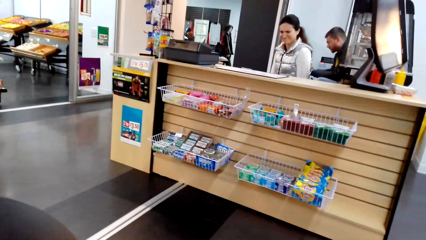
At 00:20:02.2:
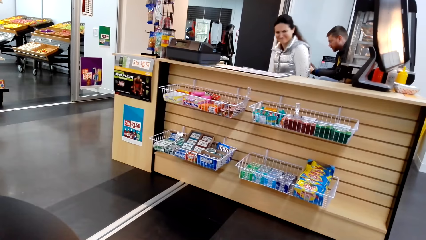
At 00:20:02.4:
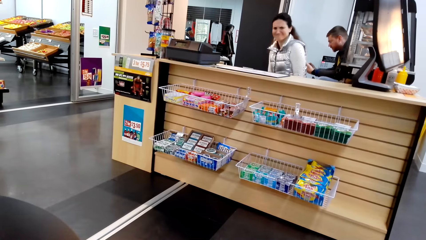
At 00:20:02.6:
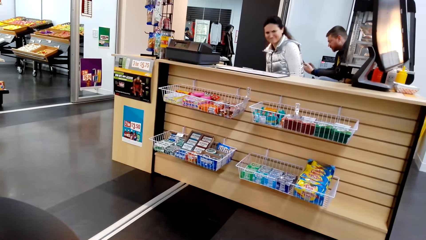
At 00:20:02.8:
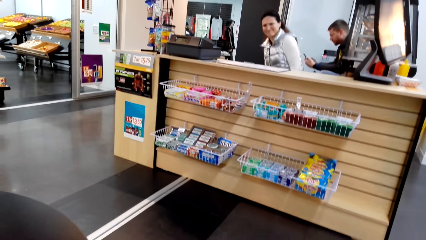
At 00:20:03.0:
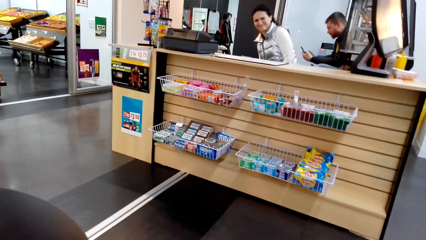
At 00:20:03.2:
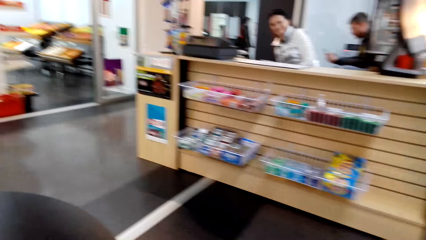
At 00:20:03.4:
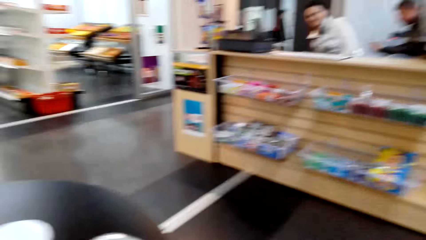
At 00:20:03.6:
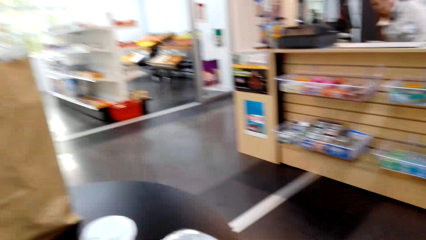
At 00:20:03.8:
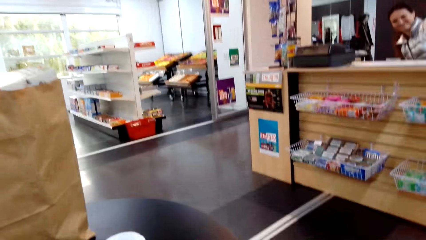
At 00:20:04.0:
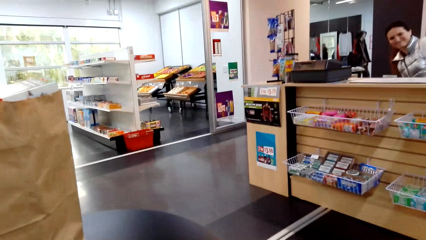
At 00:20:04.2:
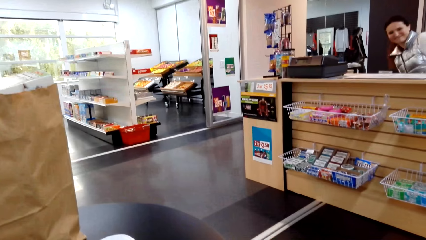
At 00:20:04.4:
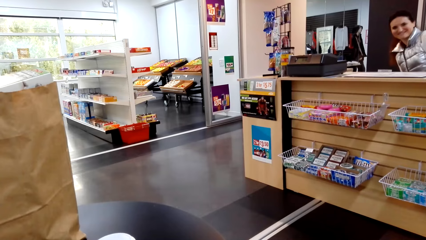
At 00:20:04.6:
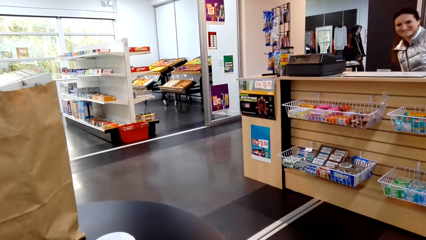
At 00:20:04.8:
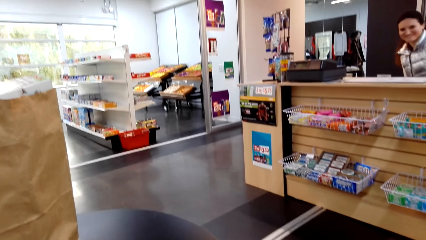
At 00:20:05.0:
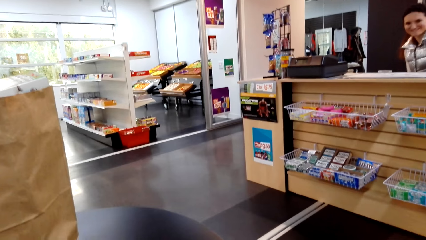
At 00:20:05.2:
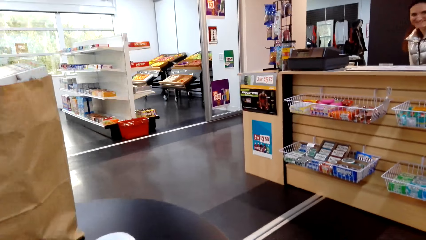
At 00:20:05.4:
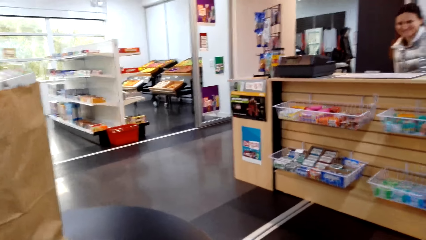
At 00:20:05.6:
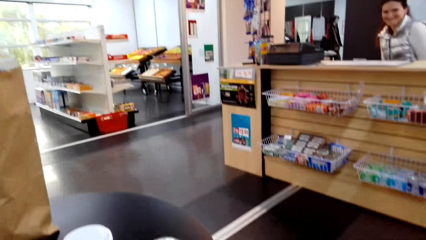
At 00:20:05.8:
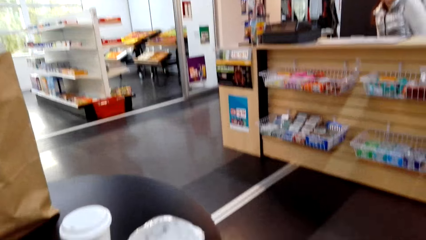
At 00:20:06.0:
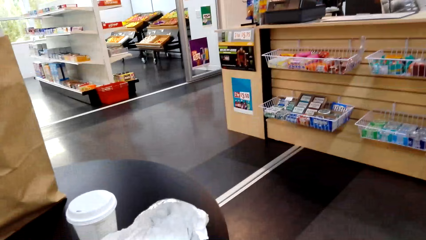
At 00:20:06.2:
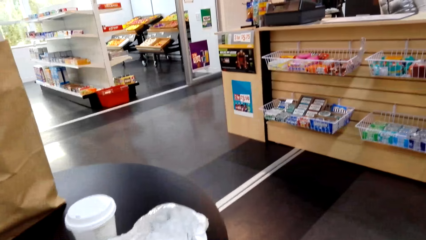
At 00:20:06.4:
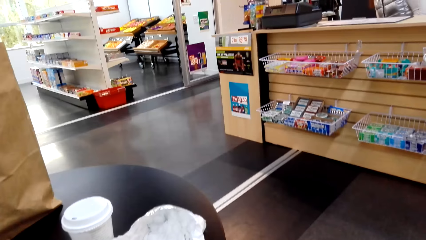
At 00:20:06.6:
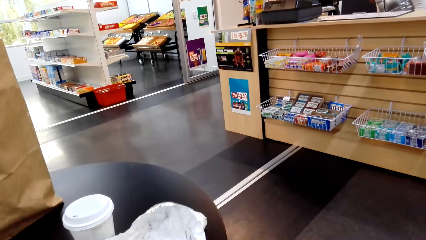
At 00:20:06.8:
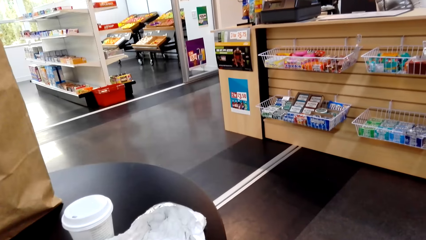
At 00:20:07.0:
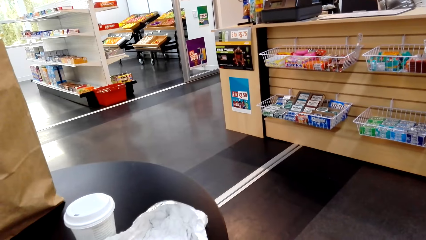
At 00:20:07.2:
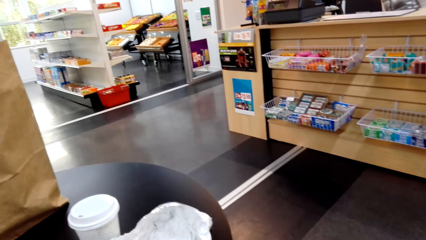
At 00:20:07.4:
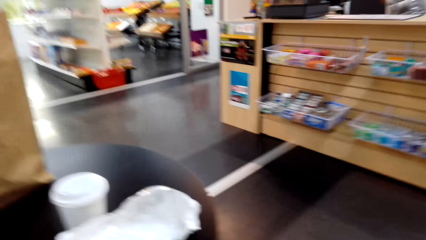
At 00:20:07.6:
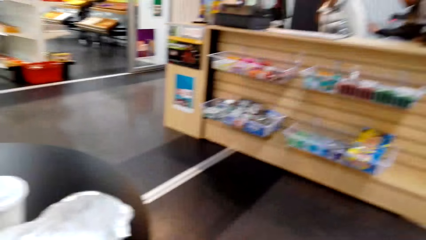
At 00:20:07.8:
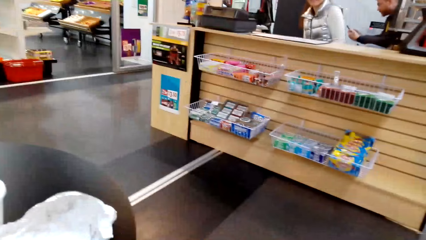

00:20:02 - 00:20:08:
The camera wearer looks at a lady. The lady moves.

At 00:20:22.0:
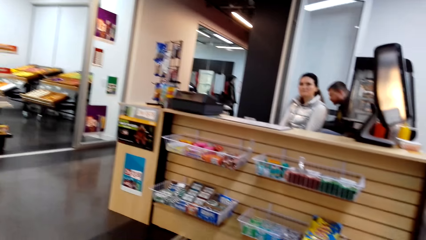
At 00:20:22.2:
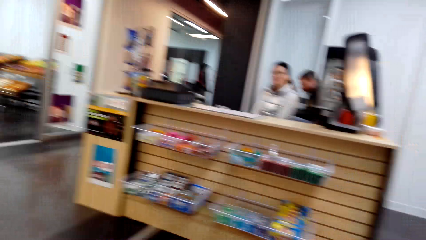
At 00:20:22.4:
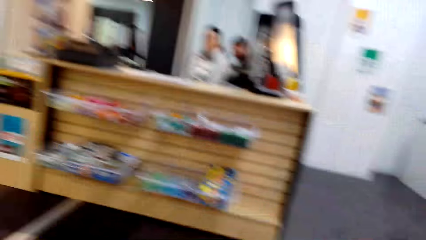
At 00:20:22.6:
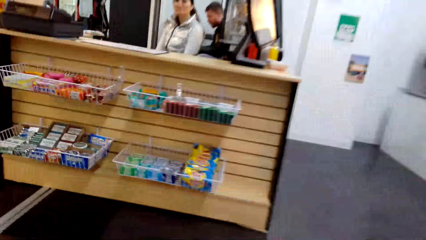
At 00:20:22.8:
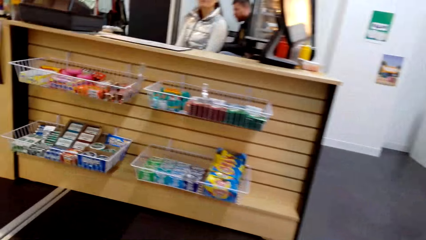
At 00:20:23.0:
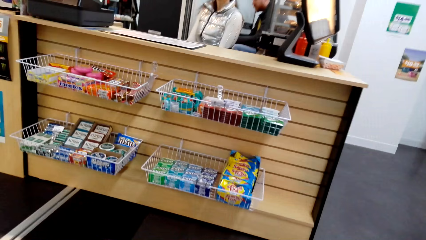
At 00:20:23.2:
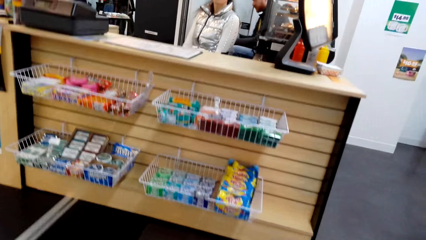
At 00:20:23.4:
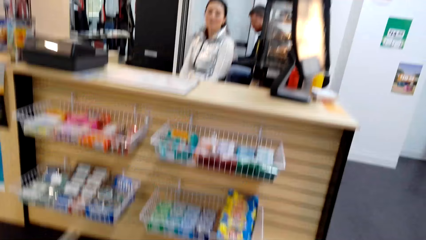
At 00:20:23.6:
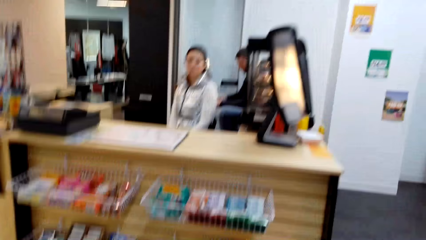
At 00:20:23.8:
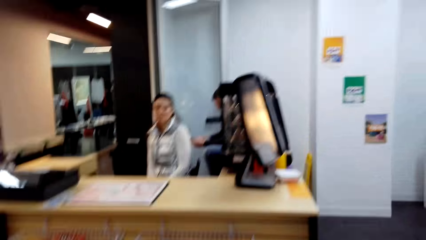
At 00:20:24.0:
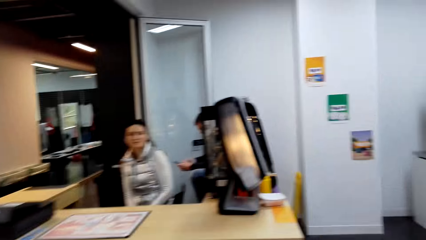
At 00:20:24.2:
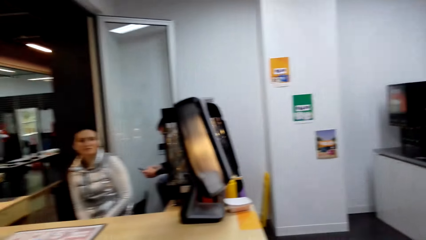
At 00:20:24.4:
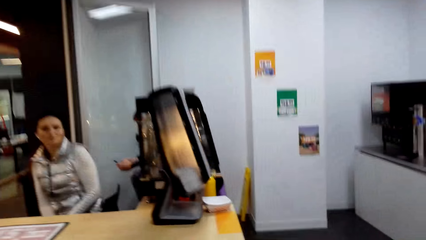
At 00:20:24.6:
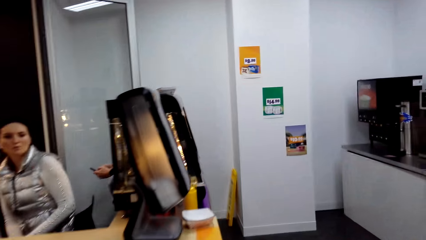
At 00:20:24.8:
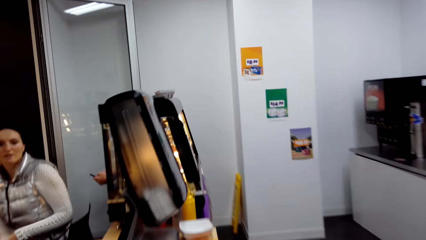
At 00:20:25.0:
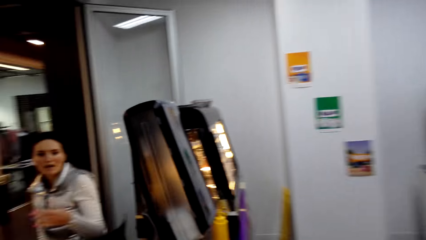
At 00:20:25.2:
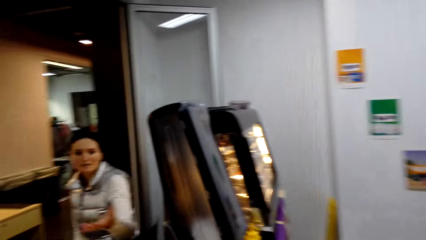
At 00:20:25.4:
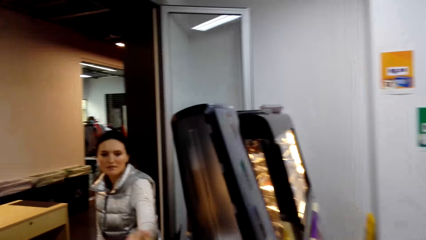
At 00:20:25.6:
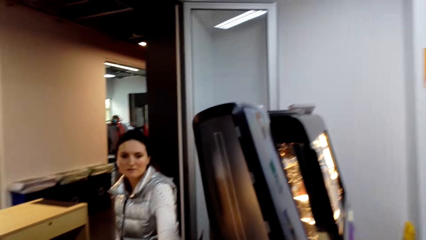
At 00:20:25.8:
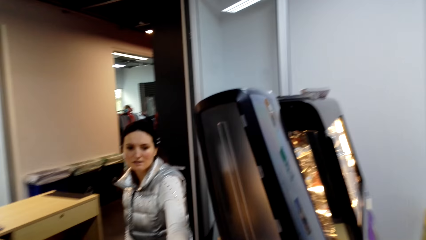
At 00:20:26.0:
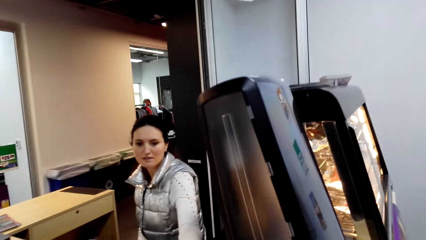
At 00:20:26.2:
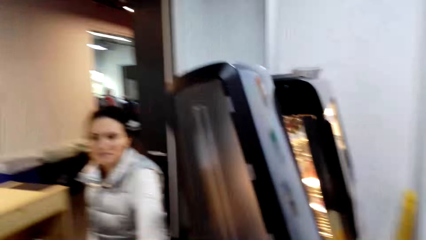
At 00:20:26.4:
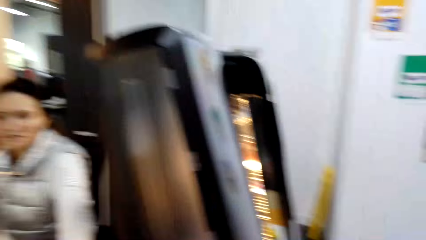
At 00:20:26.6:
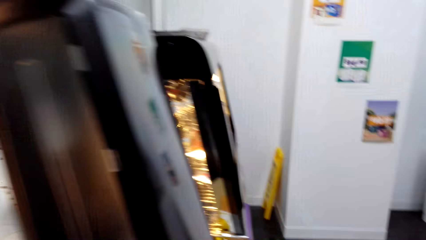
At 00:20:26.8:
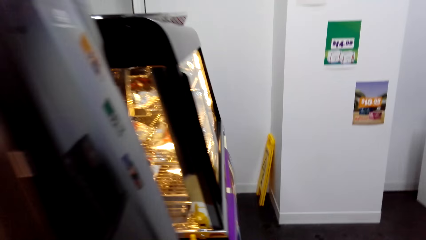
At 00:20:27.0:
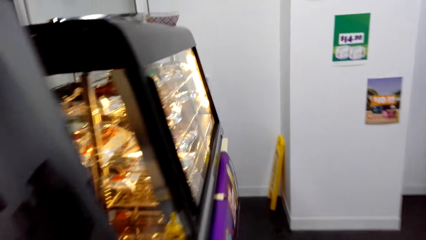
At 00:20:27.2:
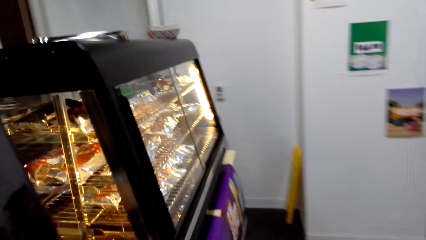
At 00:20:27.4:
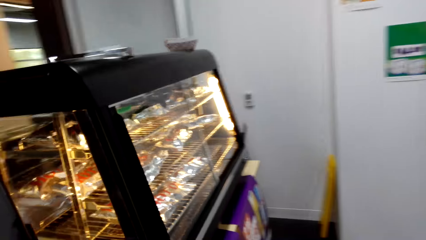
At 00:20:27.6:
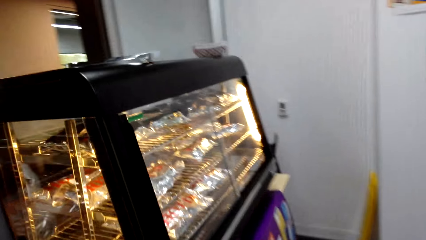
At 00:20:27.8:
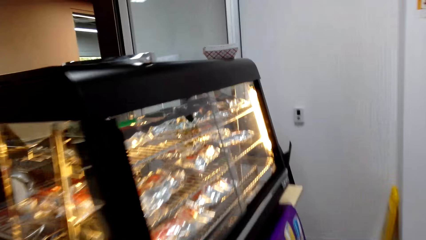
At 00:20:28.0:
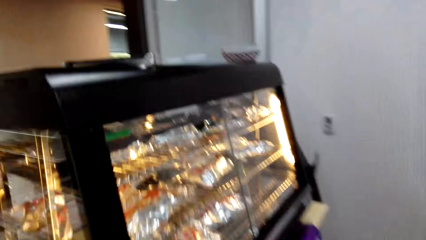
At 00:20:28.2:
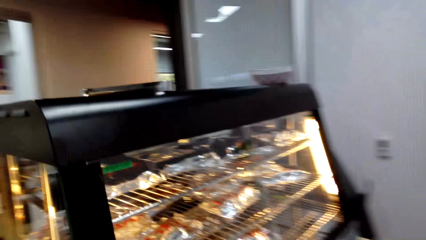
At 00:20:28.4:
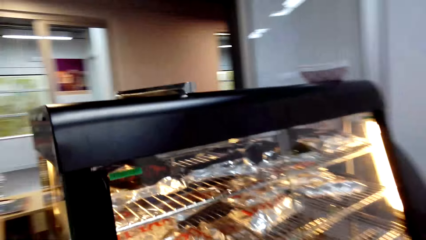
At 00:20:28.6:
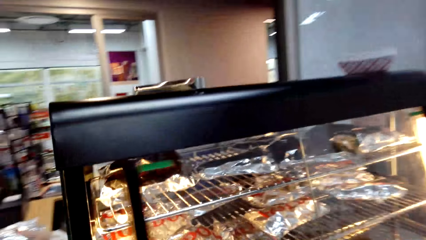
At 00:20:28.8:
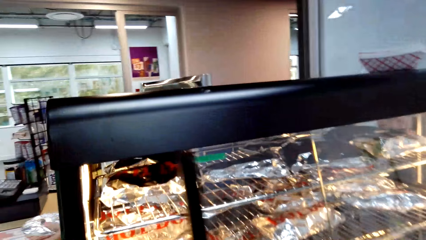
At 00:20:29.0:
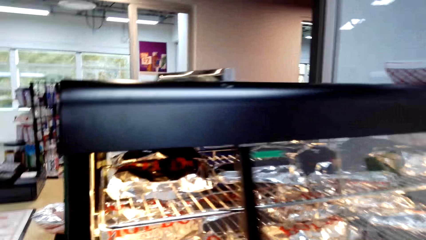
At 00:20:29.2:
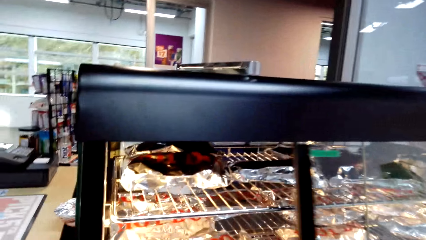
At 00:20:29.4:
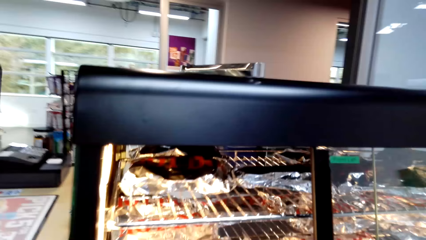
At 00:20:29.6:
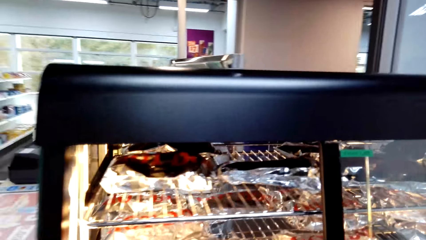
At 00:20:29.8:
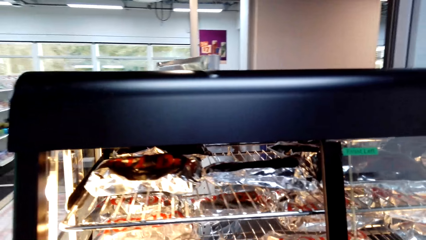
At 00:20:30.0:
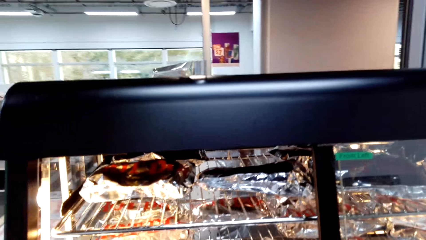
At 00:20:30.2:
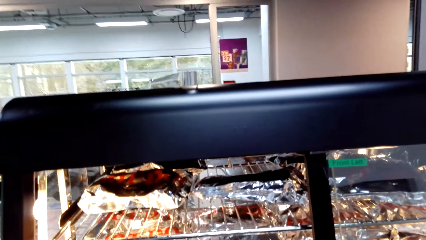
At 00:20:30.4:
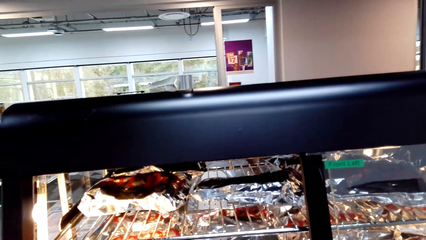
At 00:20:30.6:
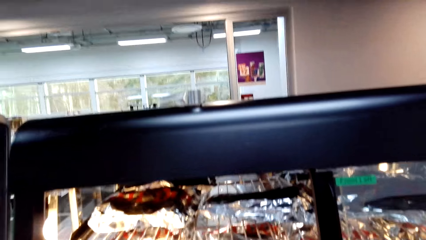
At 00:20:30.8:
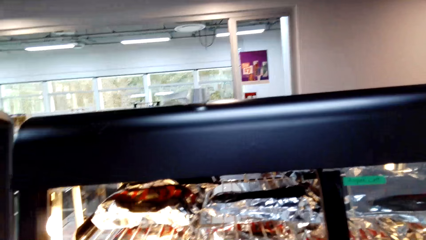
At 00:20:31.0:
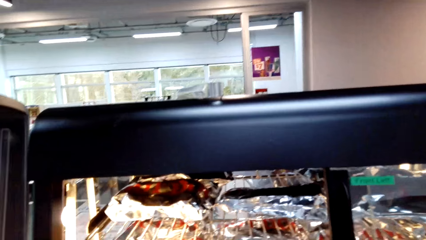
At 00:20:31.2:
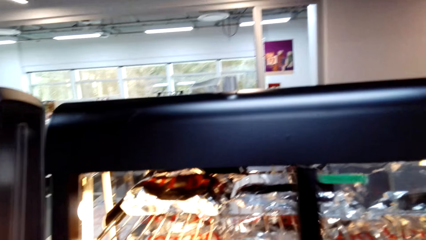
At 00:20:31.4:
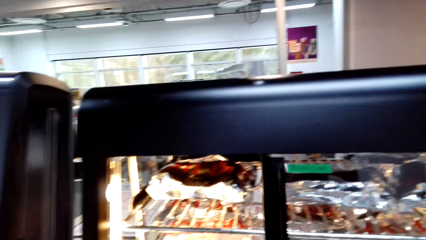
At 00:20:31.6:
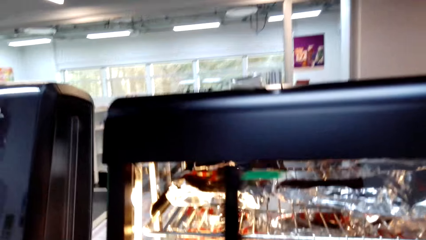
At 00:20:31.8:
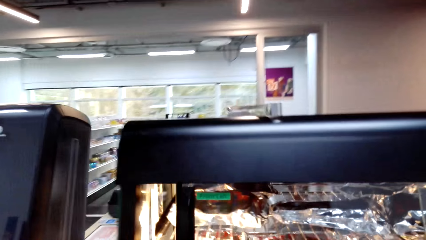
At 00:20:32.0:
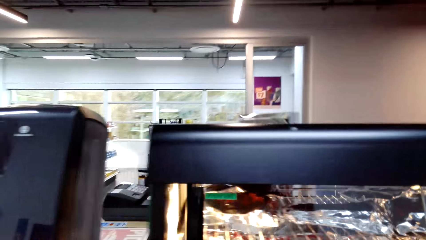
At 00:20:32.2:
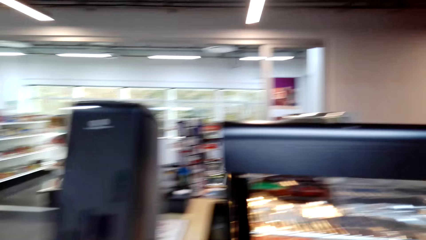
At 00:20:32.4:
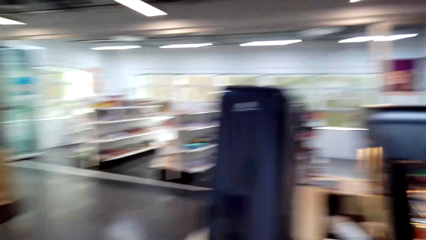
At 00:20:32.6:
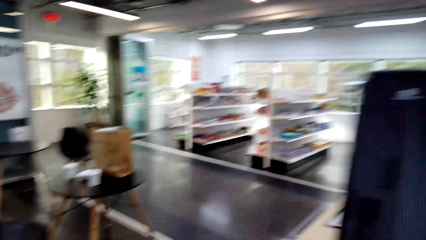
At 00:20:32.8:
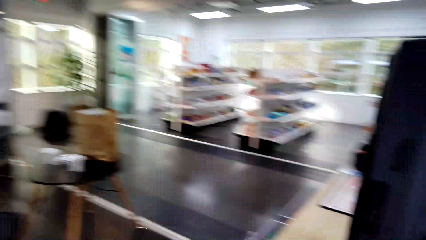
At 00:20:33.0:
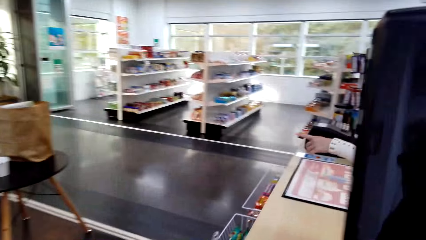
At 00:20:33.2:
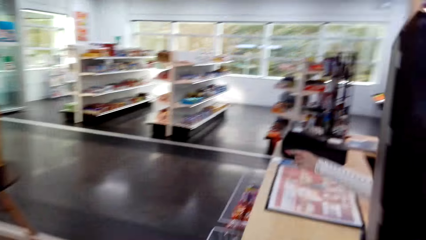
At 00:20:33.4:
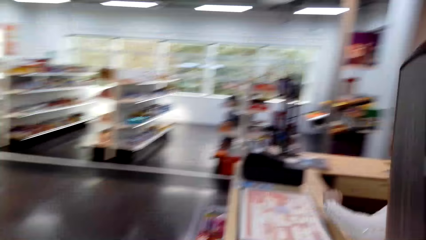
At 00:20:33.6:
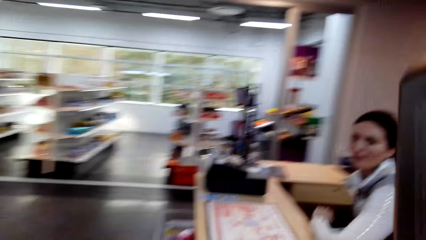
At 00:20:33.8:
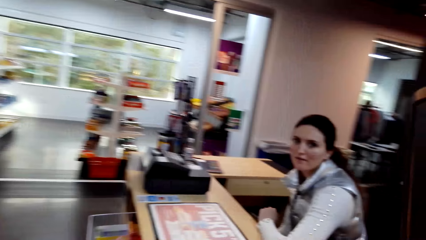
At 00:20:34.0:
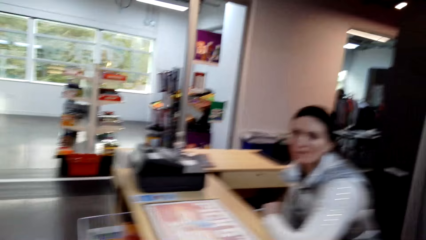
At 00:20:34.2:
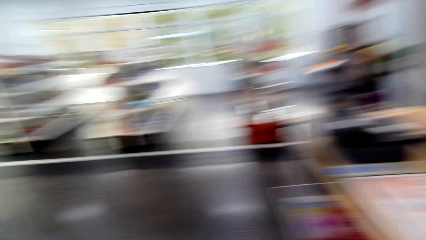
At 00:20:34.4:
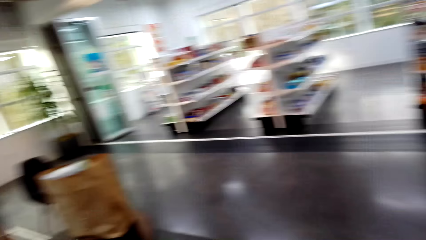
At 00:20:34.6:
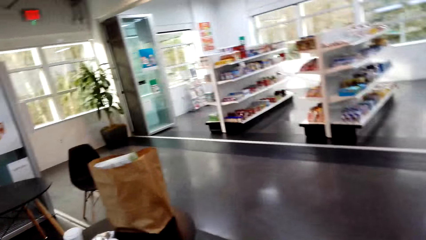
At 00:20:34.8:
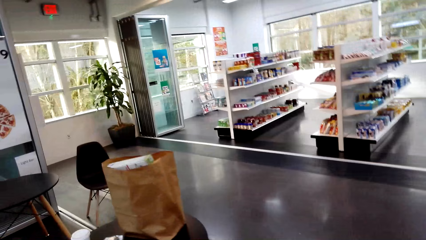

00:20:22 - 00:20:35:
The camera wearer moves around, opens the food display counter and looks at the fries. They close the food display counter. A lady points a finger. The camera wearer moves around.
